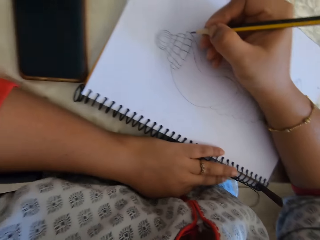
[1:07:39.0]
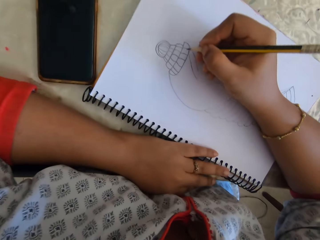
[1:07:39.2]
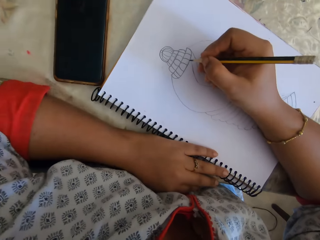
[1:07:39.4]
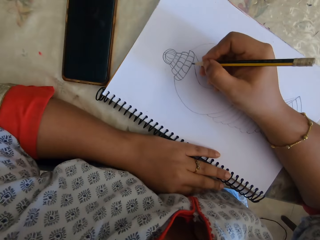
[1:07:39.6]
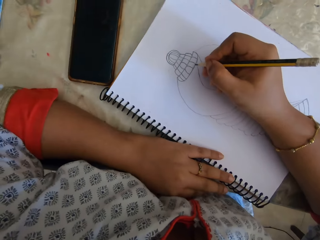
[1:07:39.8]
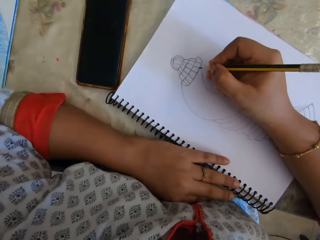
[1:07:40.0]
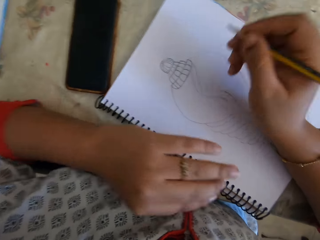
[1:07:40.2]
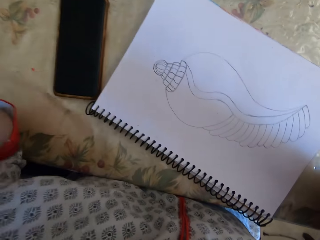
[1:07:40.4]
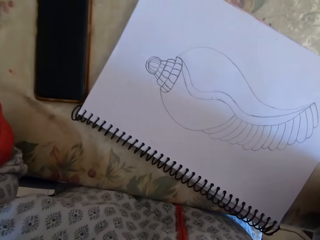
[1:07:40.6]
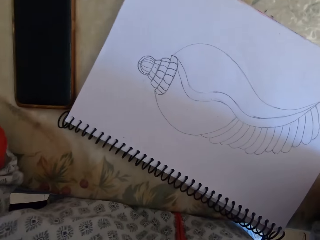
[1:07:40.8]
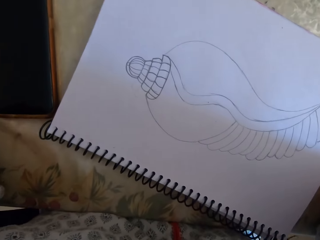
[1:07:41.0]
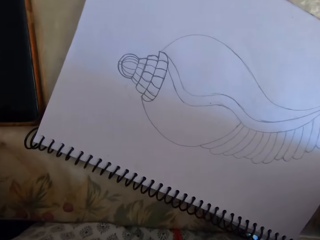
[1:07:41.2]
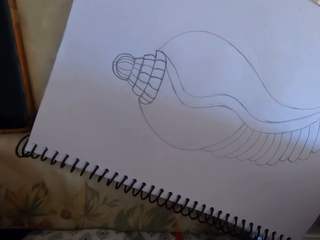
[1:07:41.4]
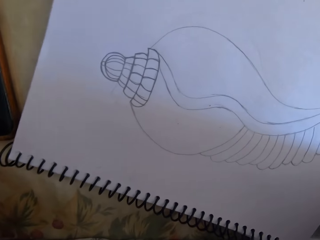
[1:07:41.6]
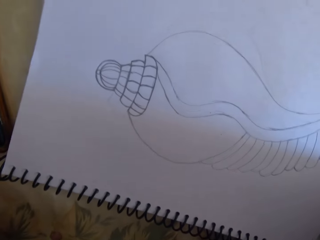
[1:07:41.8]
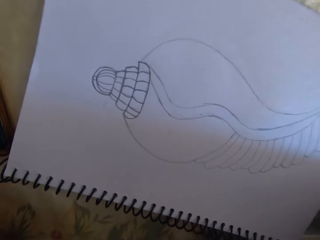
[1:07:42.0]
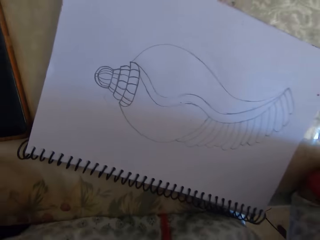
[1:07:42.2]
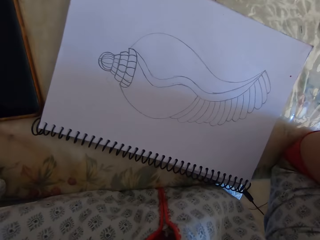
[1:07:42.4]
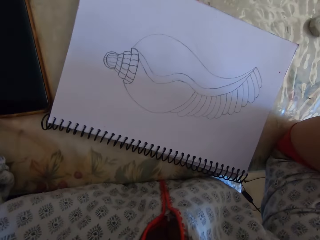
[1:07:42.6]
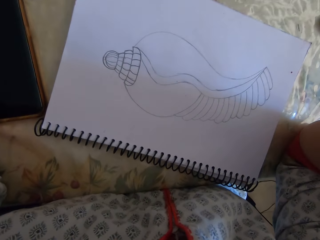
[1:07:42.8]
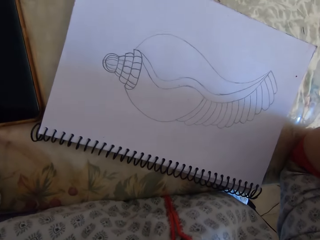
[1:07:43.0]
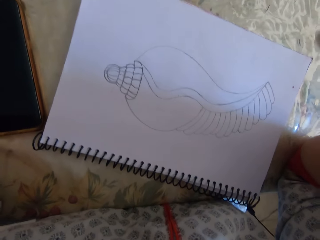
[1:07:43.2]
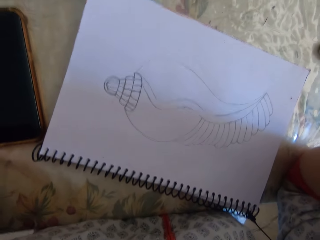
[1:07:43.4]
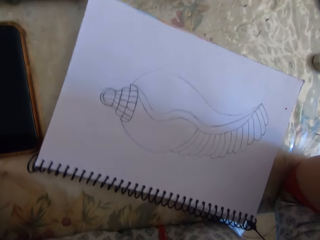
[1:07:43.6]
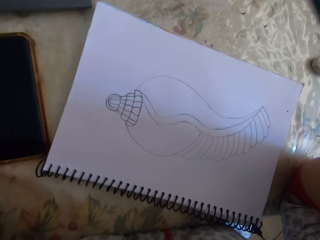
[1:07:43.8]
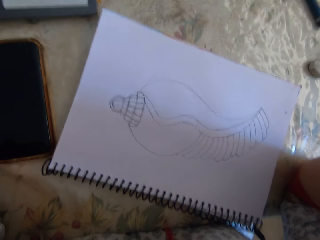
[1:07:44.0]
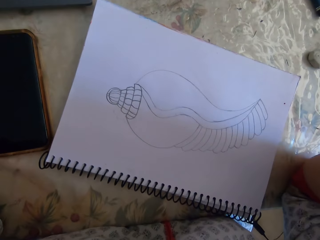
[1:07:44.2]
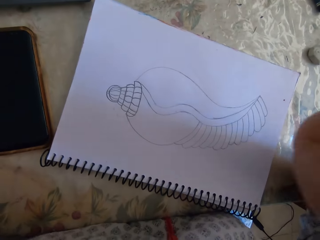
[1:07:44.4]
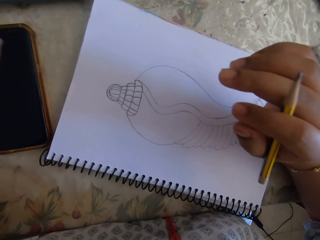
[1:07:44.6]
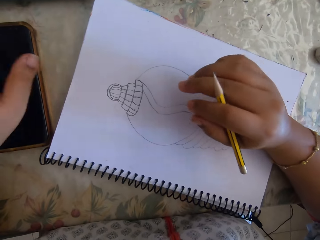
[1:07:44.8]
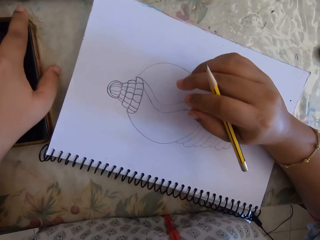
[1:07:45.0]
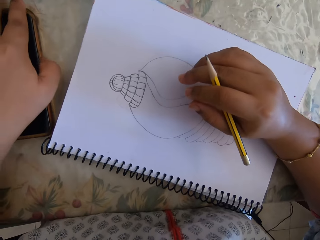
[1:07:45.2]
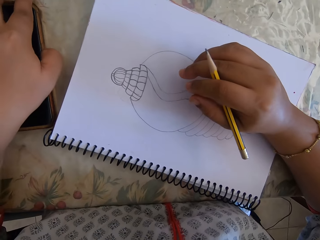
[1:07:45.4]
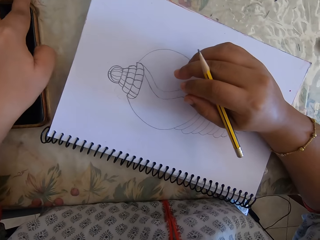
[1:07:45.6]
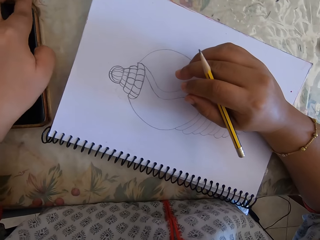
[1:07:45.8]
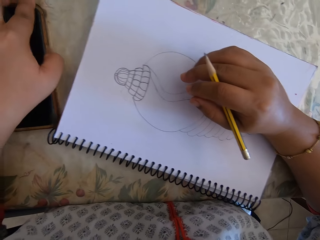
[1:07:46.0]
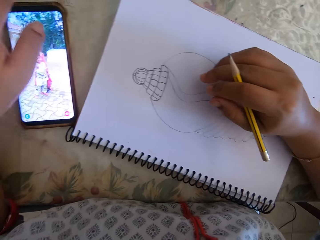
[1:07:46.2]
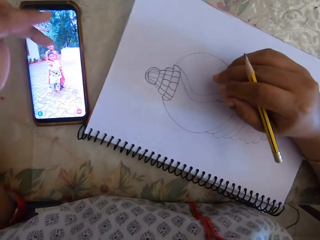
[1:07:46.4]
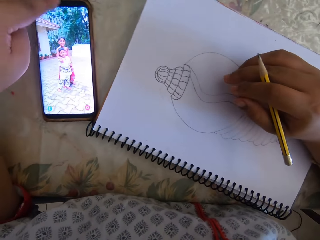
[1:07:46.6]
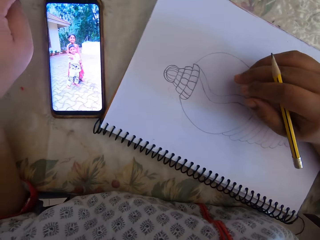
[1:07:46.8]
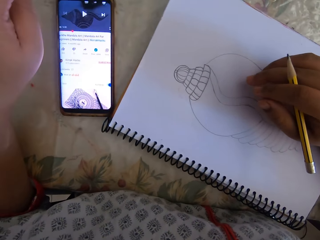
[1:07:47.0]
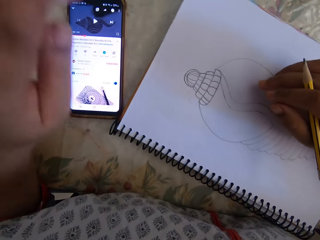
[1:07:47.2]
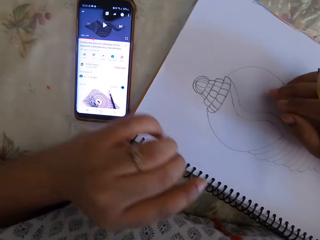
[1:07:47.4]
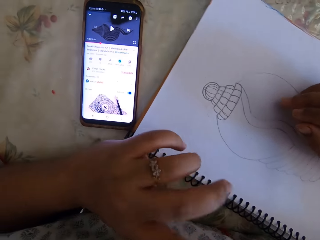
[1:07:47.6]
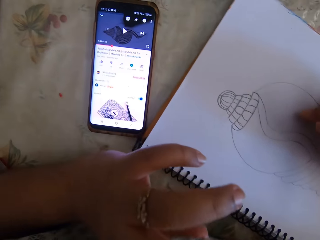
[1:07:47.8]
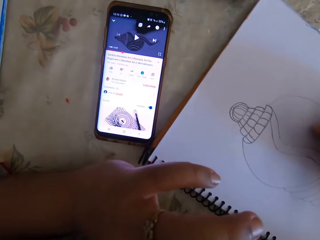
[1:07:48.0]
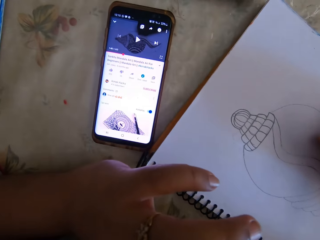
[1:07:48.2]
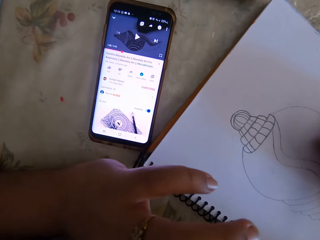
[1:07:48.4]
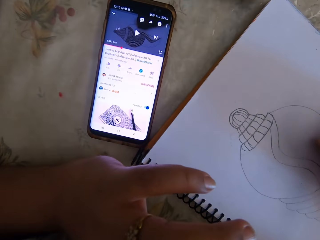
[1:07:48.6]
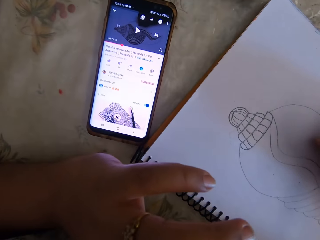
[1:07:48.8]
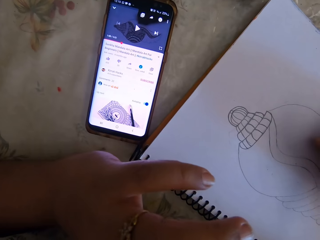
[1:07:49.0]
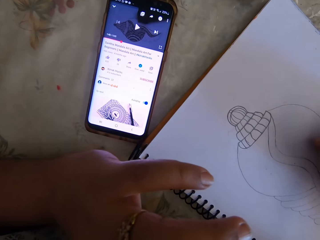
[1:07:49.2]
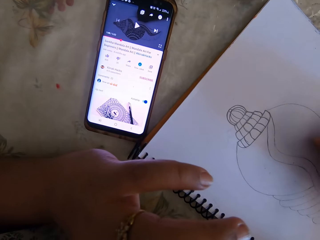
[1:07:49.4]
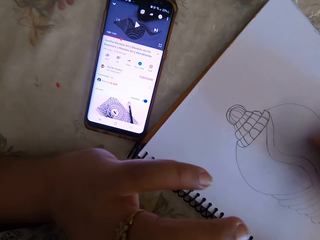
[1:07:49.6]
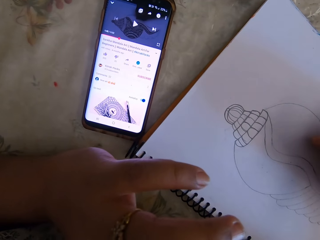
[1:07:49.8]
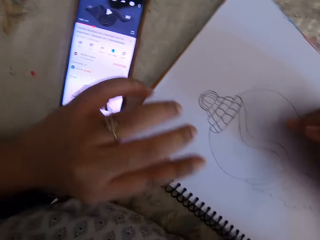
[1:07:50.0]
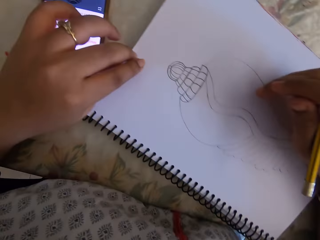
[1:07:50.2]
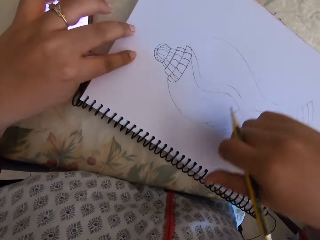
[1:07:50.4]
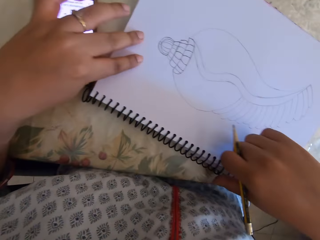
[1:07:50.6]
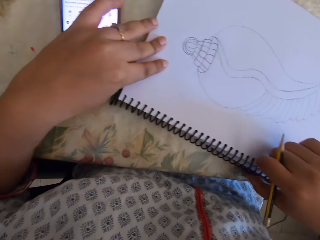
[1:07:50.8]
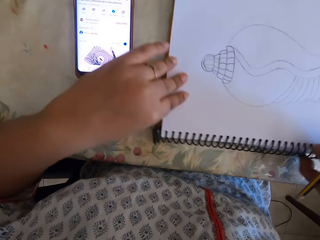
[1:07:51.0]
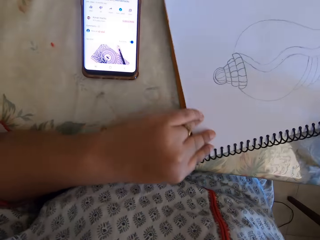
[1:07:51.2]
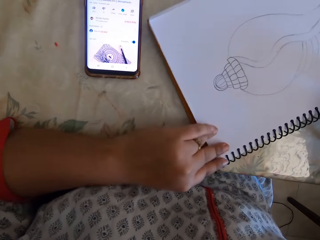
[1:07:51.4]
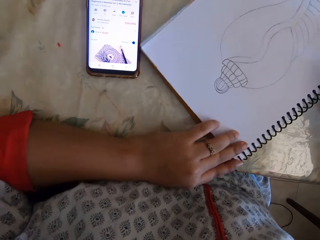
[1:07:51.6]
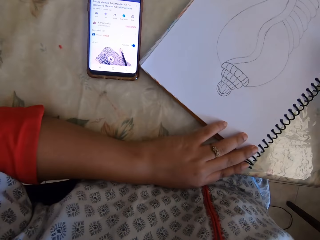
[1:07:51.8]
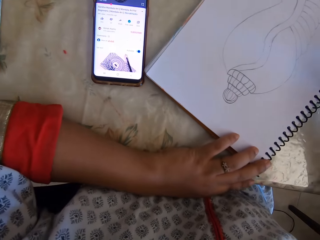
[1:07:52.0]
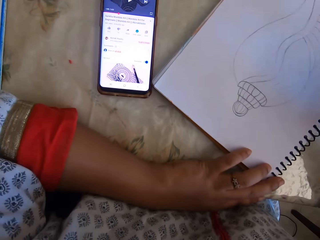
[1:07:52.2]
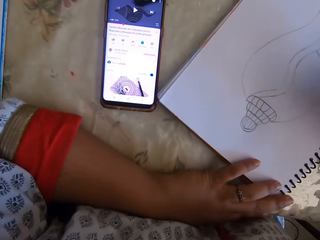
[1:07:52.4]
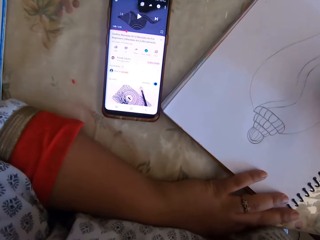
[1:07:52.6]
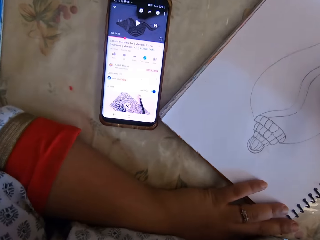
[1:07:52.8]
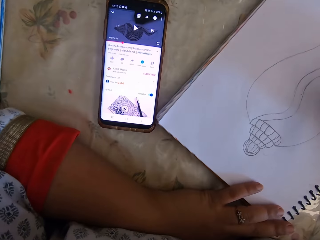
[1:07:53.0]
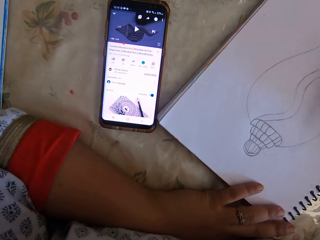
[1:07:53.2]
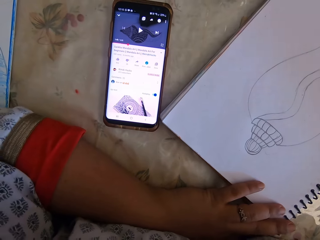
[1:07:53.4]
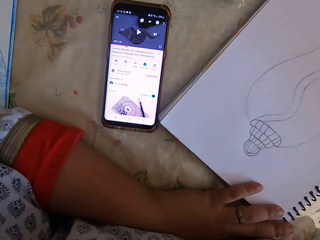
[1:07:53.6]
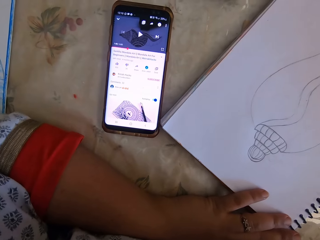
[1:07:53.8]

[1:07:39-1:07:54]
The camera wearer raises both hands. They adjust the camera. They lower the hands. They hold the phone. They switch the phone on. They touch the phone. They swipe on the phone's screen. They look at the phone. They turn the book. They touch the phone.

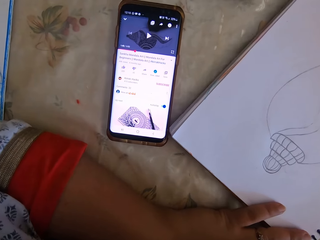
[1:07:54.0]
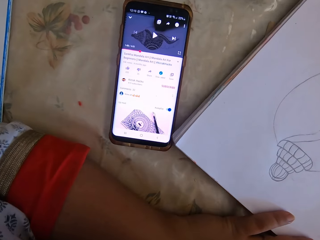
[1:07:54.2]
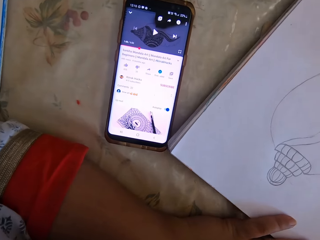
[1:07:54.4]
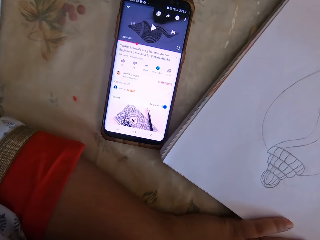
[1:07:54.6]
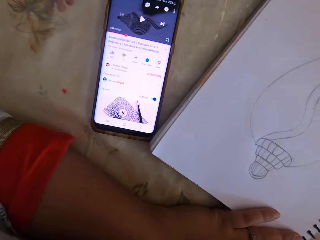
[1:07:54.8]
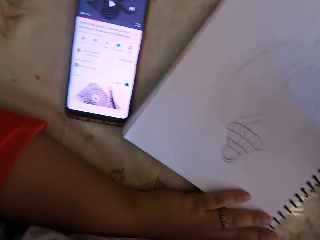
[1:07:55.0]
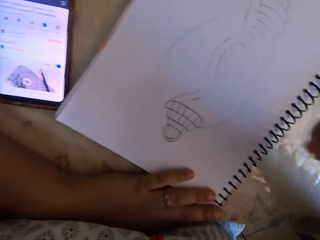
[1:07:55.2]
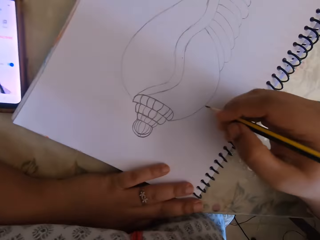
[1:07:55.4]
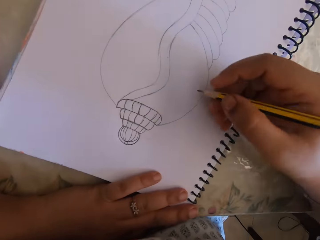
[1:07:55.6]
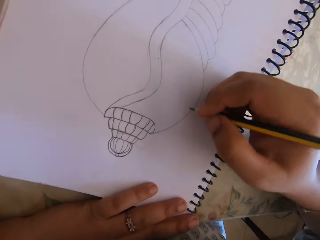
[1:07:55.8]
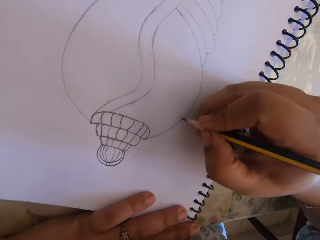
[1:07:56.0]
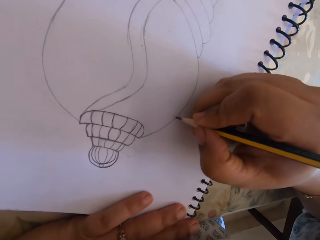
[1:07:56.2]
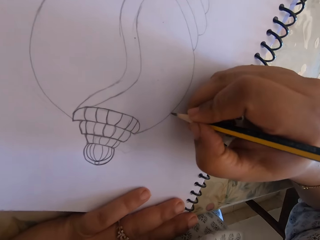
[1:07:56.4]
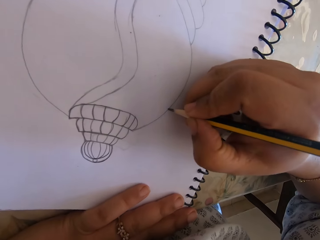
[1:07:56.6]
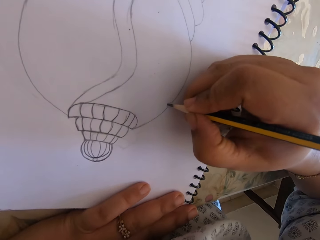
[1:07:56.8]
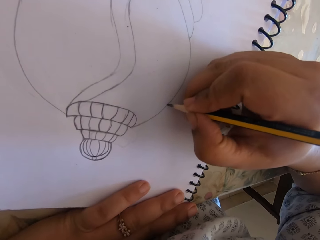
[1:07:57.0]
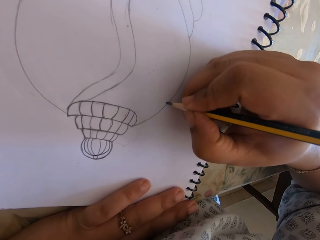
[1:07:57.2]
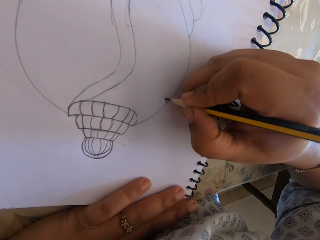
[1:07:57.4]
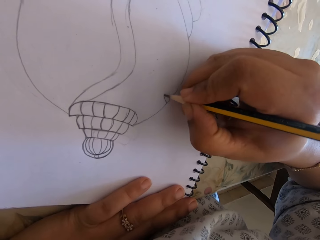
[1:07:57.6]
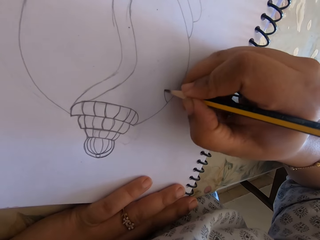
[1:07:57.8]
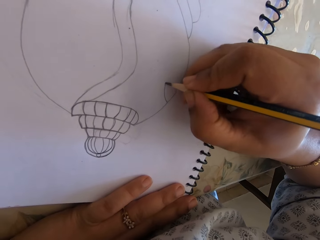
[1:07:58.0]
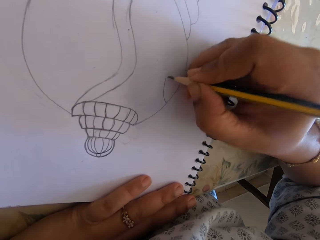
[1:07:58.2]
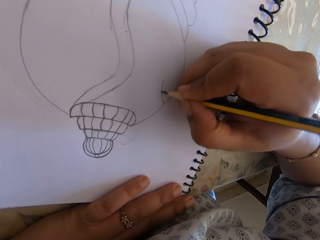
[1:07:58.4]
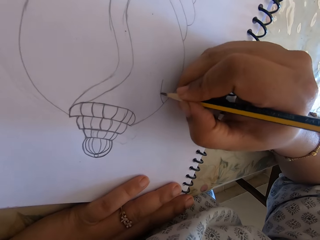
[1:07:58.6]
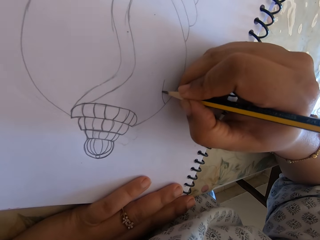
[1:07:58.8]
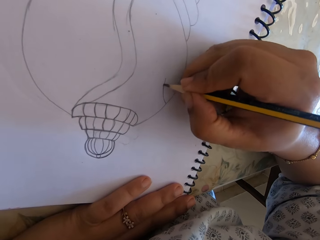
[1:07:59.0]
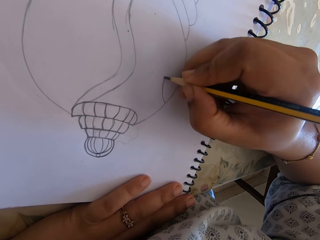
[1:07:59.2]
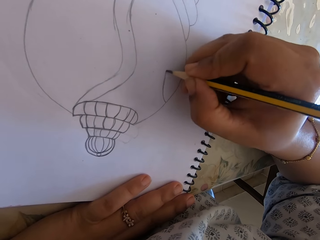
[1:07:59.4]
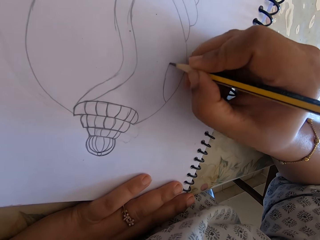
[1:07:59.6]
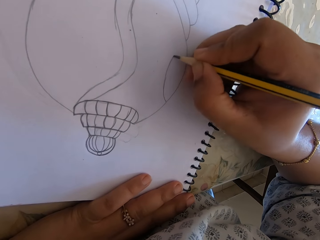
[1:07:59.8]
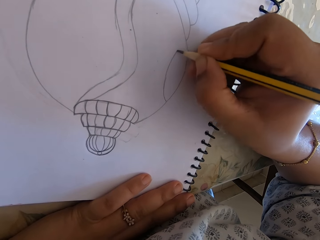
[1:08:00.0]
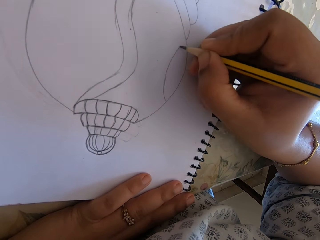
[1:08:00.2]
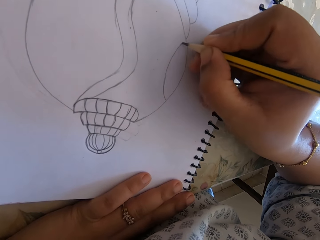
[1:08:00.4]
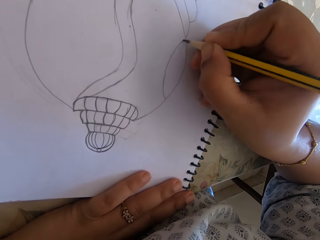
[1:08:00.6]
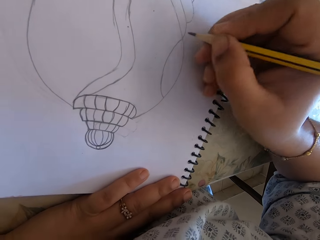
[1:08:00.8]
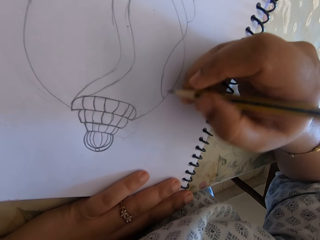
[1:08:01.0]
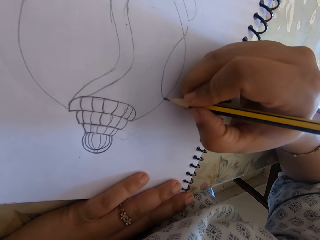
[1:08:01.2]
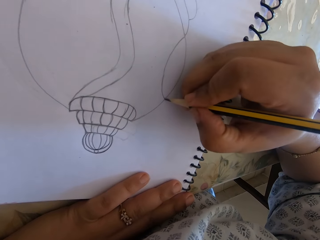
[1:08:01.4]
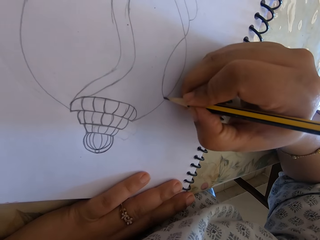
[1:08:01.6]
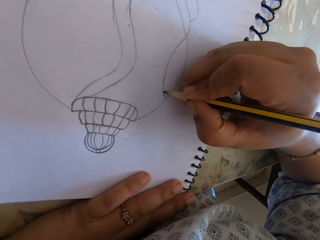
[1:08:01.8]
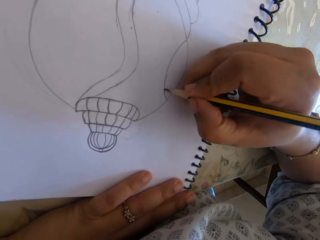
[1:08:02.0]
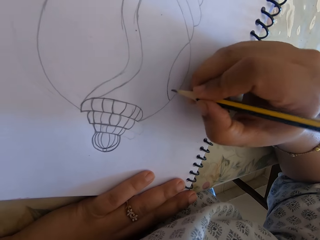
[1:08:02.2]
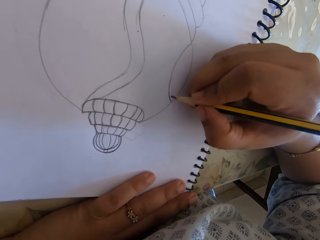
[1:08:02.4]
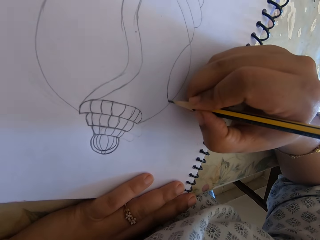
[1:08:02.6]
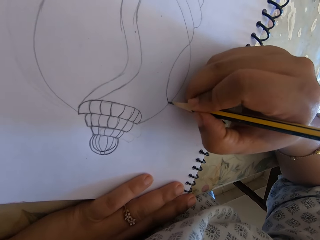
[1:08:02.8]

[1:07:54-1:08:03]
The camera wearer draws on the book with the pencil. They write.
